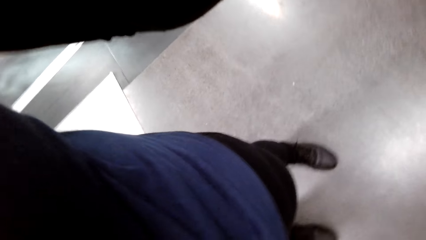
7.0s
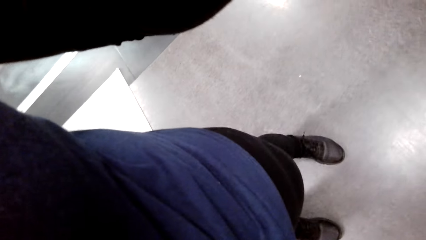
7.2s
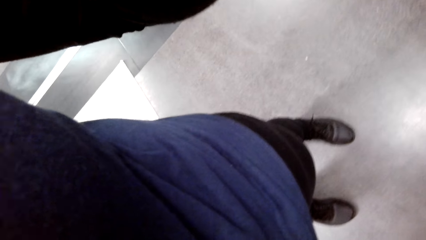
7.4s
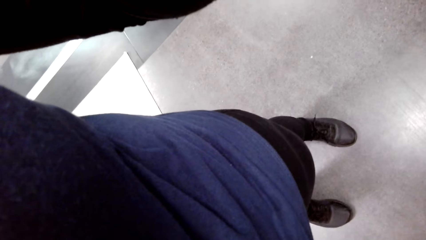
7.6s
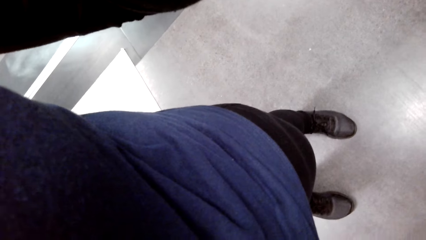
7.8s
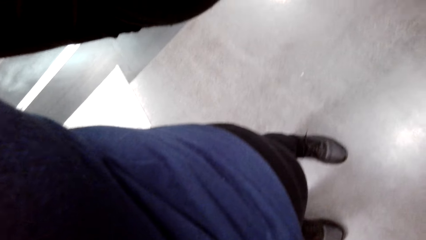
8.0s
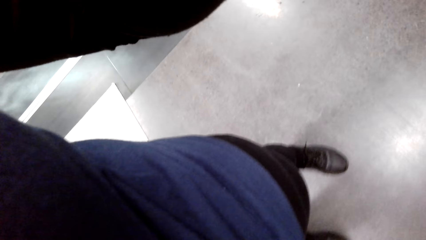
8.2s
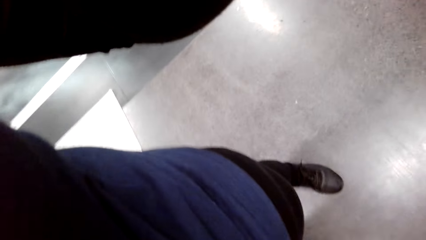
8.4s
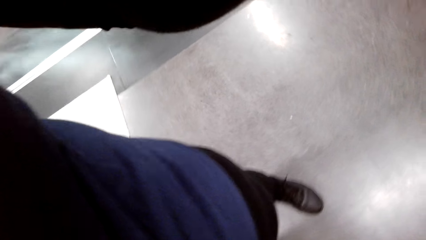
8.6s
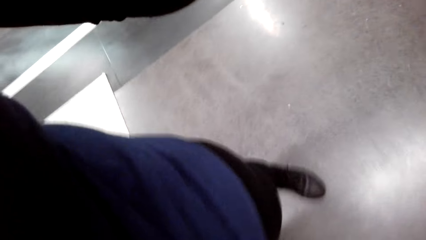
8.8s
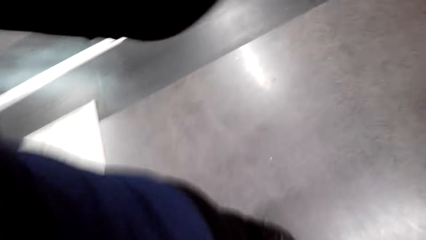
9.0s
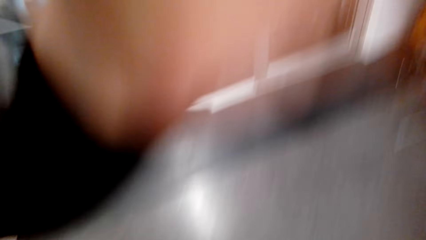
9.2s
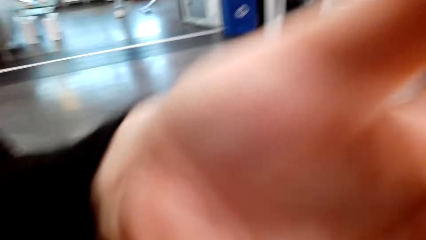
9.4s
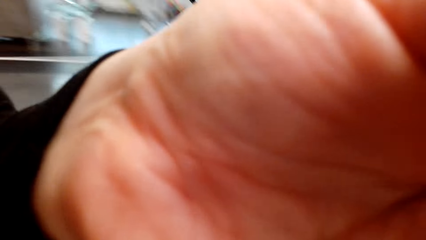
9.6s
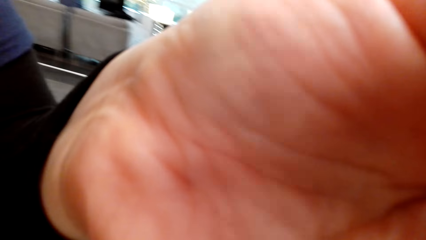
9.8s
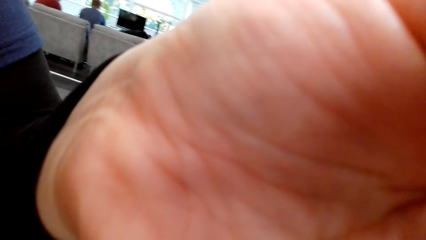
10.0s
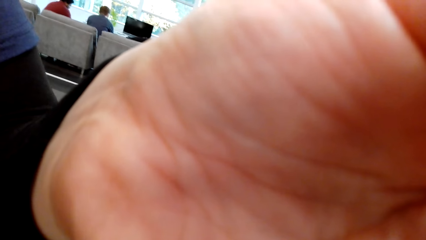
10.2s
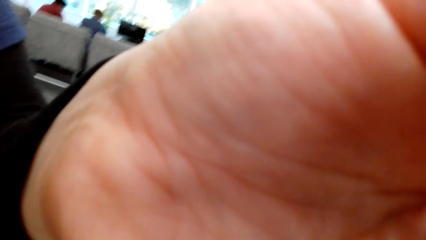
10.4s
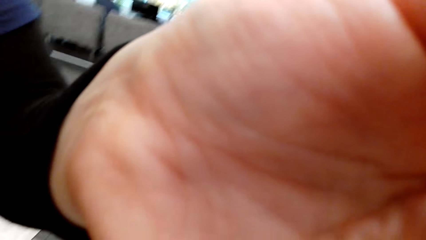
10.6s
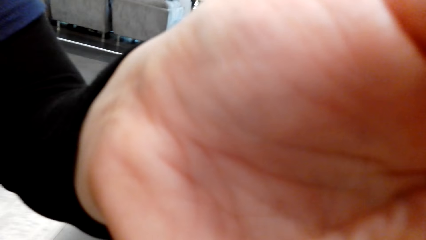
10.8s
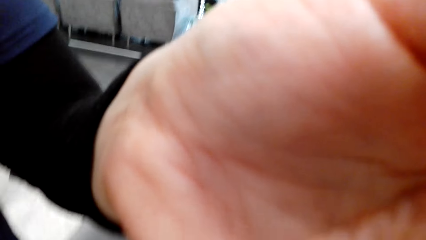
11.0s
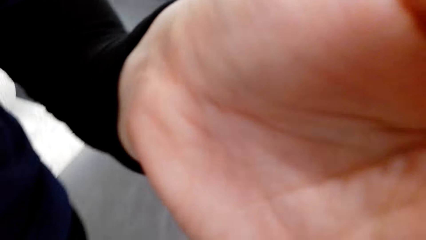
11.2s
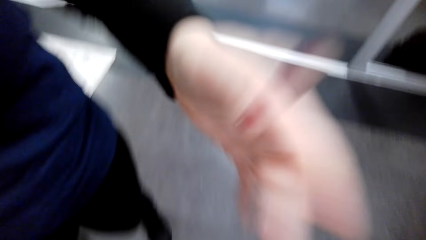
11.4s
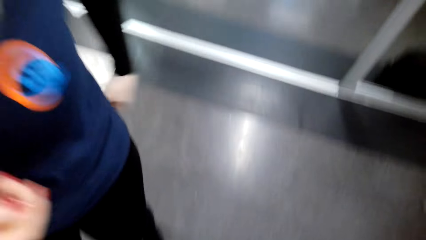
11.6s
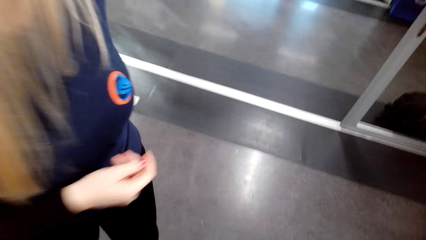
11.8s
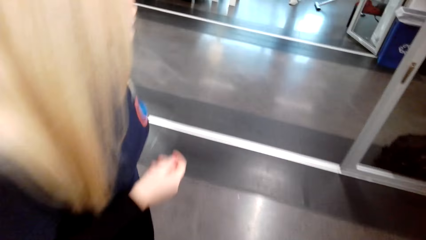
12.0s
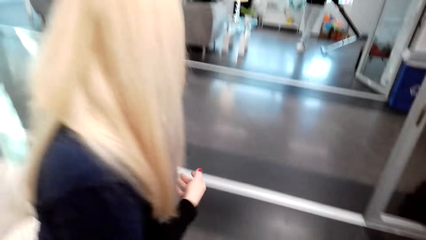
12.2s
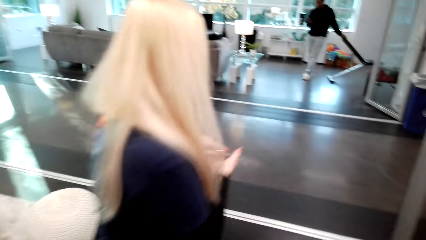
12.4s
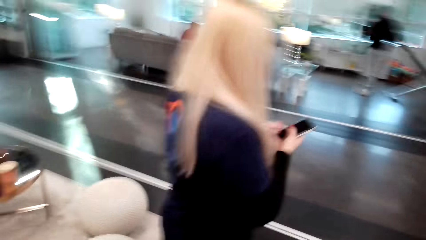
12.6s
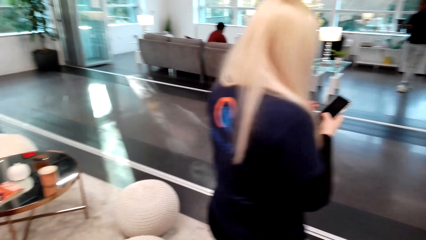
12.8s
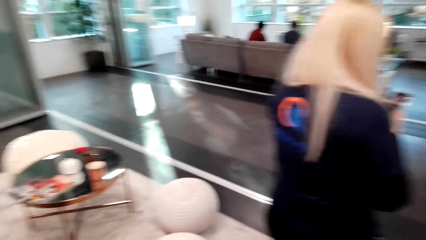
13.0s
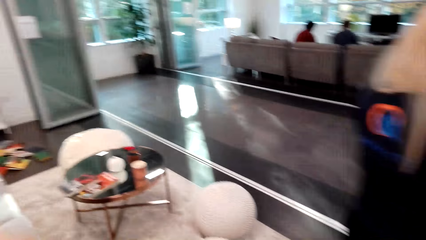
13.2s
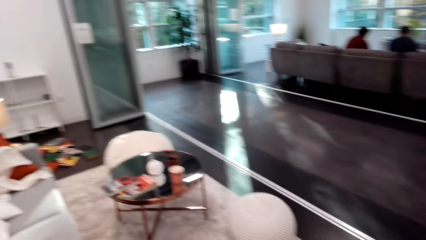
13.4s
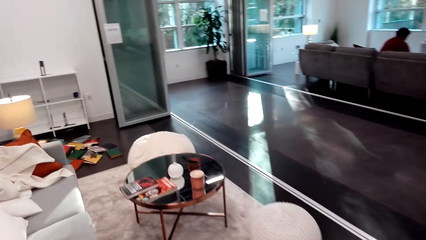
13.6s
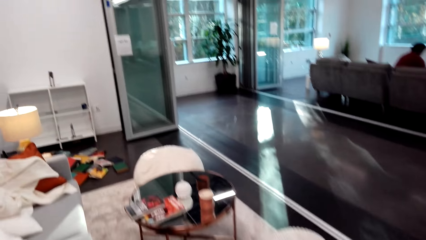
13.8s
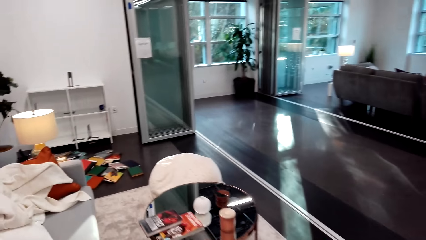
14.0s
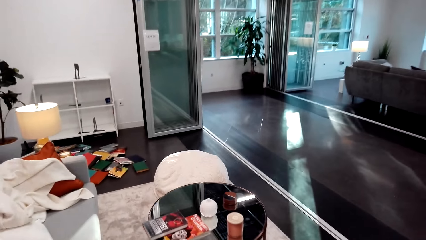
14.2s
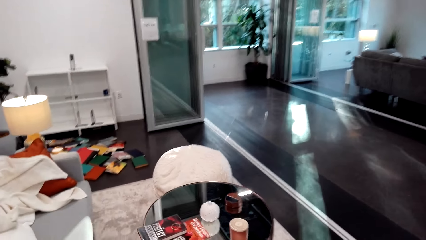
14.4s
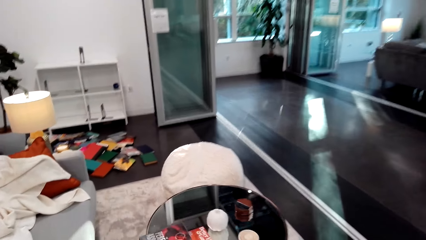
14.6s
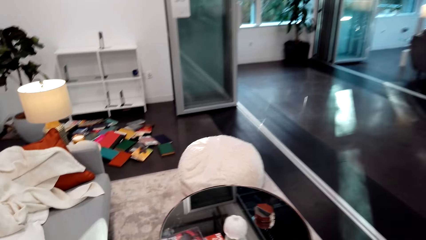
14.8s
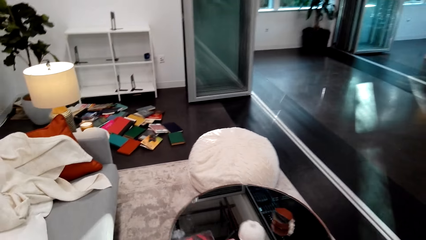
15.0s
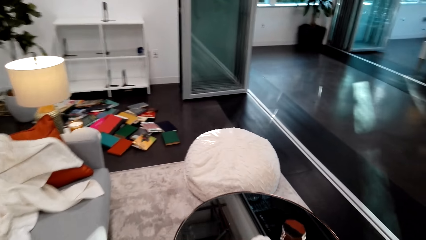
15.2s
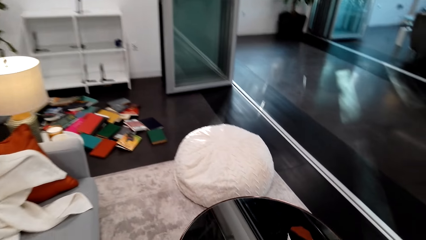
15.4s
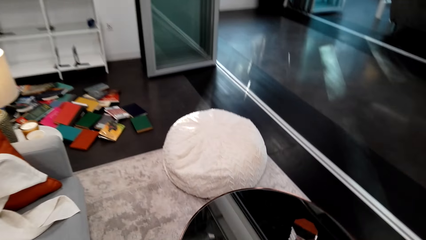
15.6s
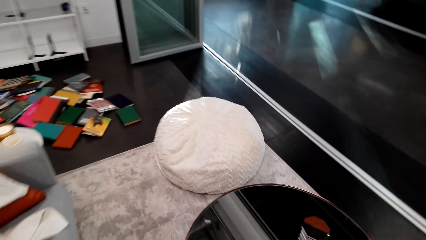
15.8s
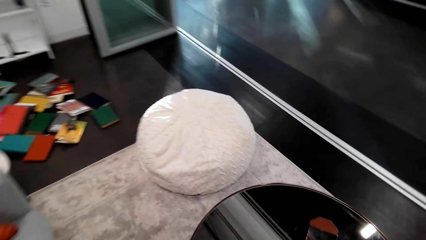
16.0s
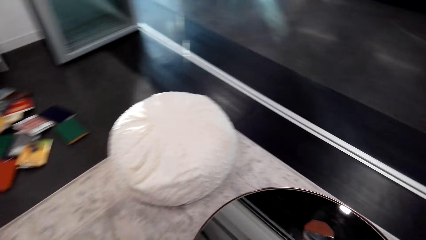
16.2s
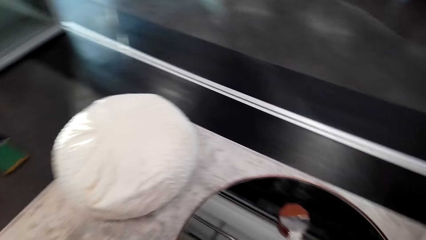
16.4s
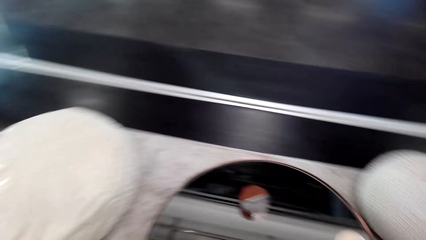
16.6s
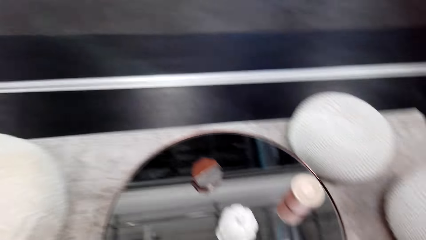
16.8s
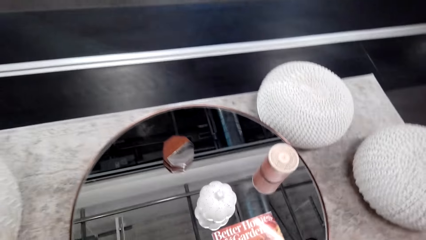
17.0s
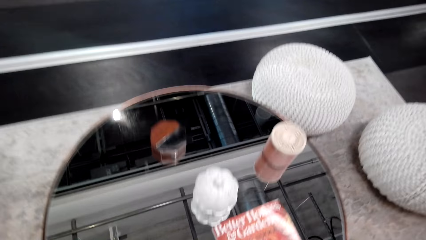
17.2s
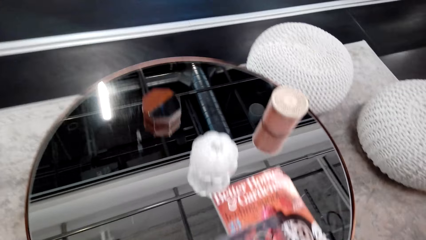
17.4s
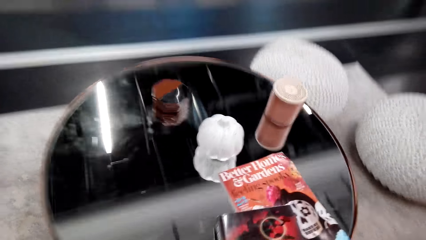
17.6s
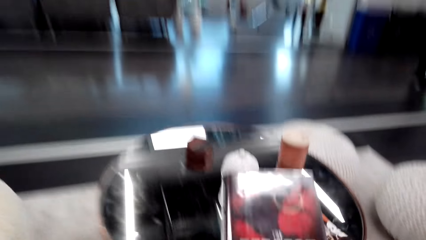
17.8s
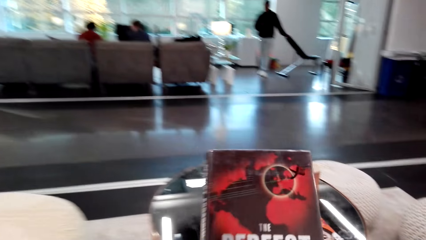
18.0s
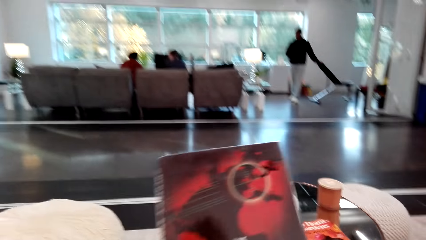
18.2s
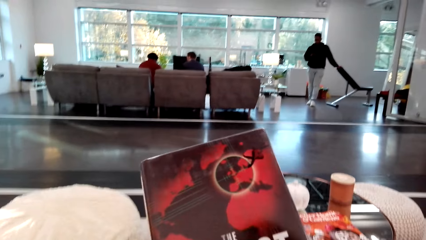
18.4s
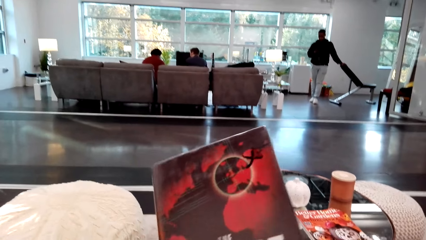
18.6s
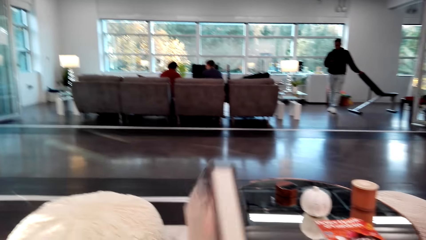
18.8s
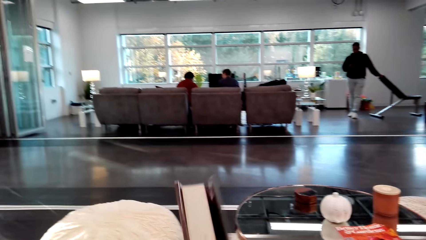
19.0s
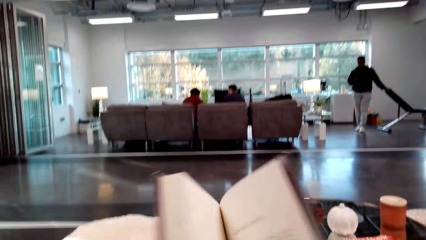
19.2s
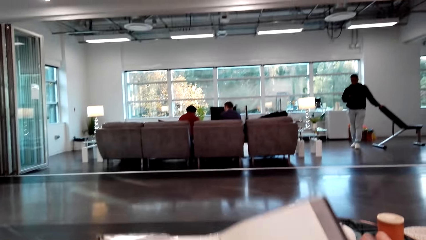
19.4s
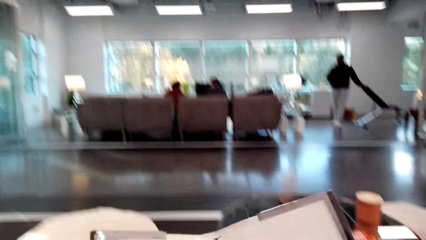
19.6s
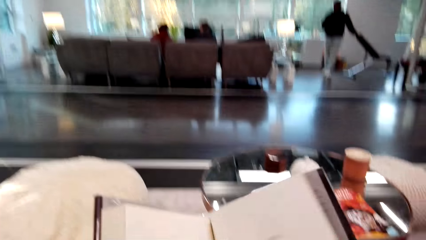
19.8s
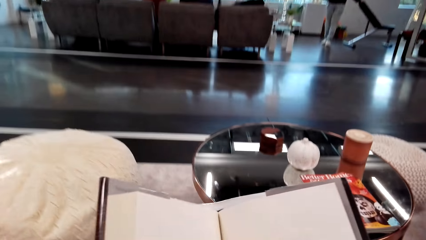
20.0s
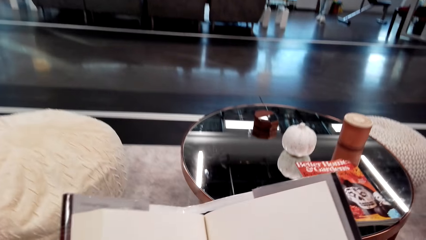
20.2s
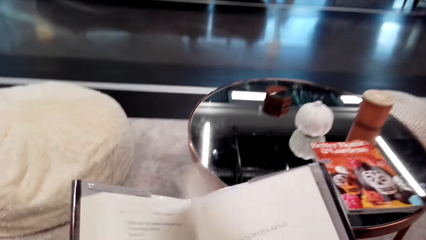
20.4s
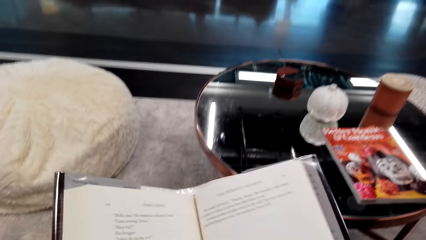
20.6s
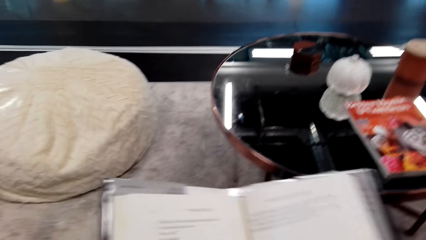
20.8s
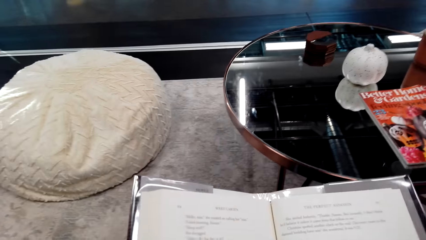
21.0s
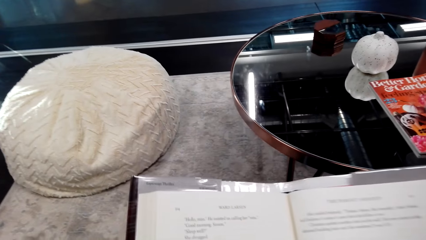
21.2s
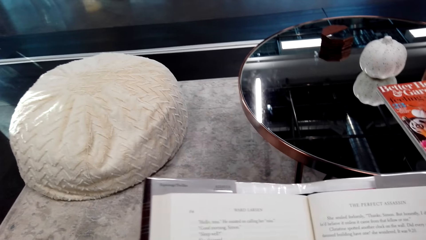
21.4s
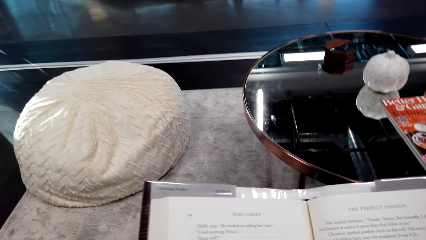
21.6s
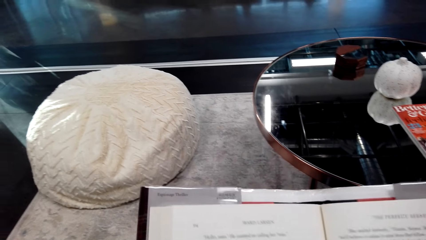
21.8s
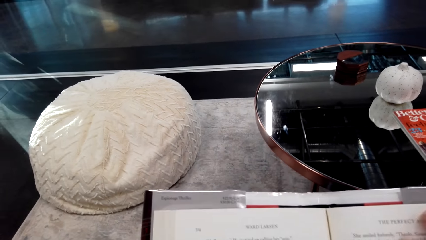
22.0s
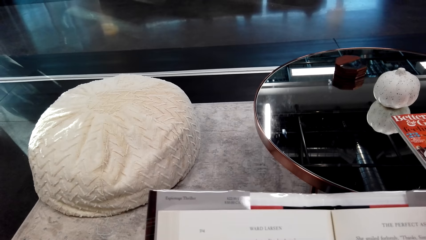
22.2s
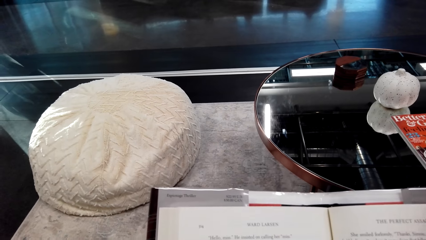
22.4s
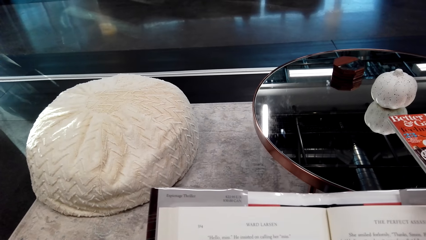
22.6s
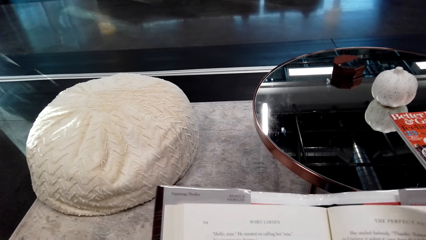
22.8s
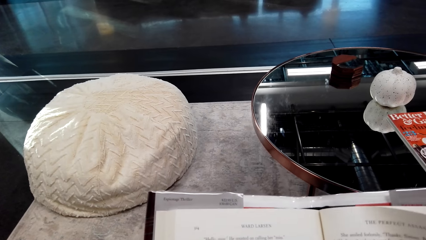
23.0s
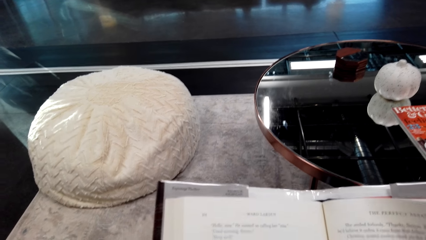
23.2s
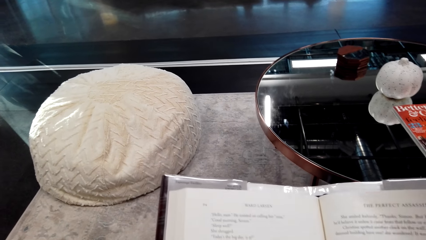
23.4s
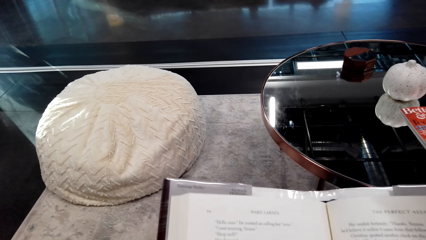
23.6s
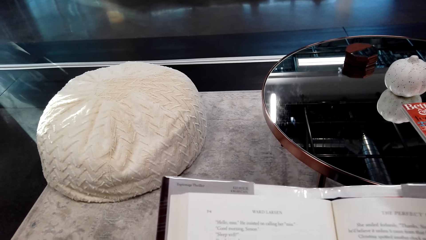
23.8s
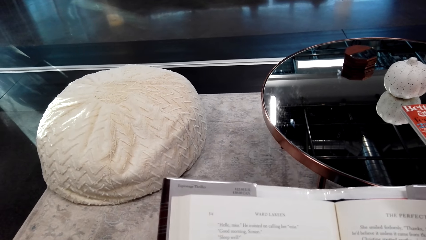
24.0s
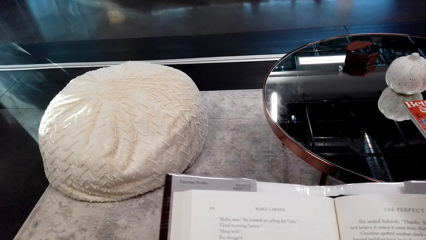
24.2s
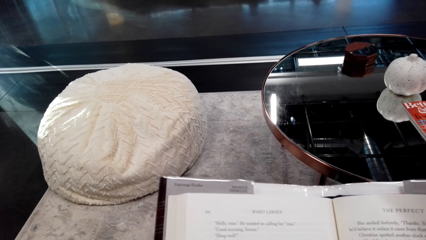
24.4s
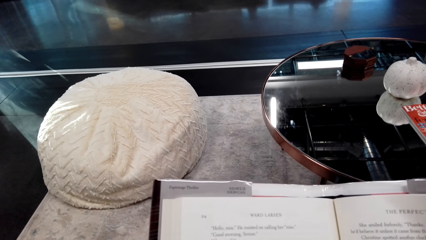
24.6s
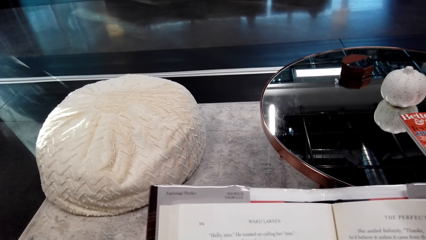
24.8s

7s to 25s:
A person coughs and fixes the camera. The camera wearer touches the face. The person talks. The camera wearer walks towards the table. They sit on the sofa. They read a book. They open the book. They read the book.
